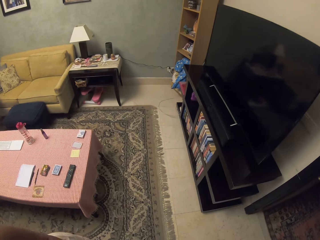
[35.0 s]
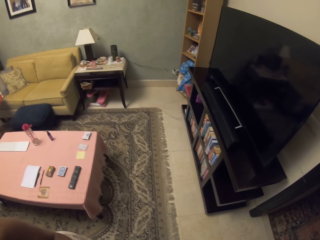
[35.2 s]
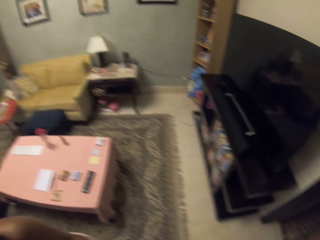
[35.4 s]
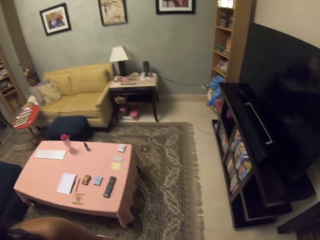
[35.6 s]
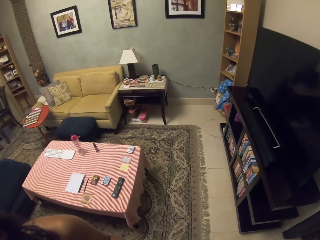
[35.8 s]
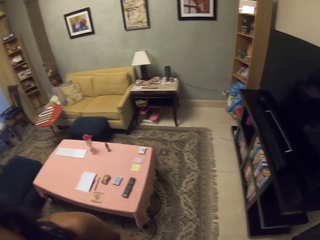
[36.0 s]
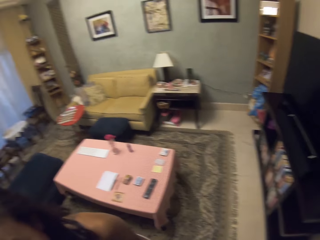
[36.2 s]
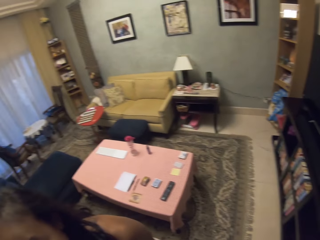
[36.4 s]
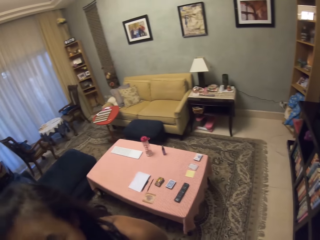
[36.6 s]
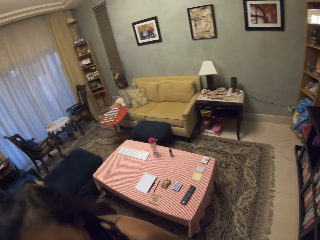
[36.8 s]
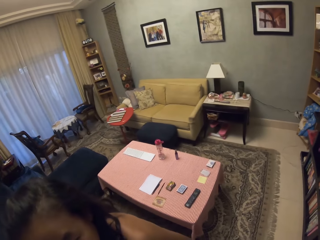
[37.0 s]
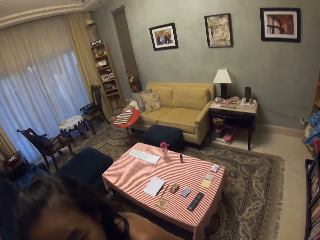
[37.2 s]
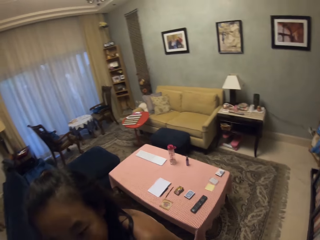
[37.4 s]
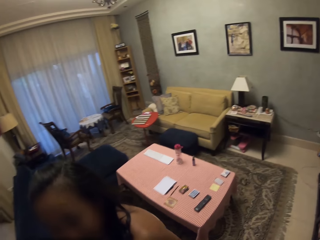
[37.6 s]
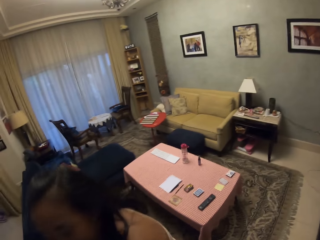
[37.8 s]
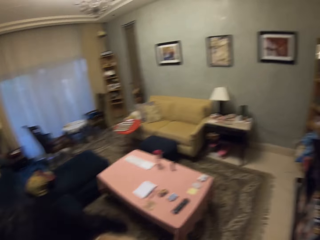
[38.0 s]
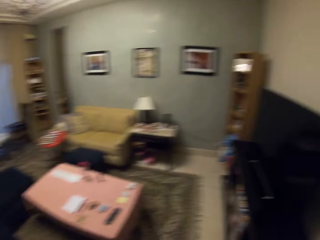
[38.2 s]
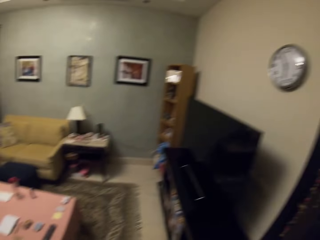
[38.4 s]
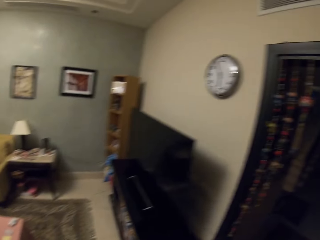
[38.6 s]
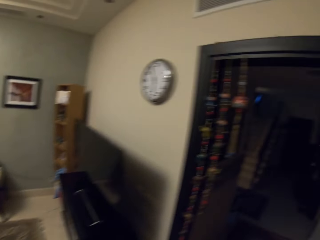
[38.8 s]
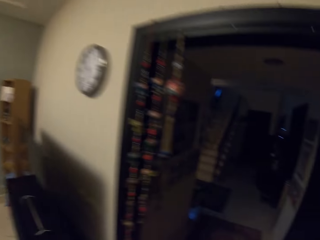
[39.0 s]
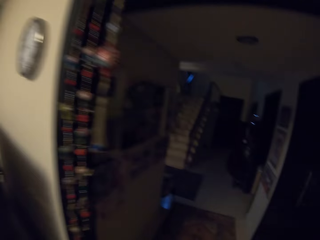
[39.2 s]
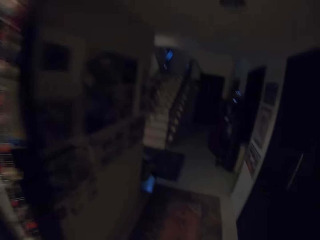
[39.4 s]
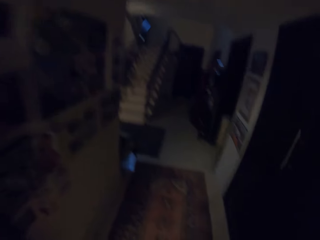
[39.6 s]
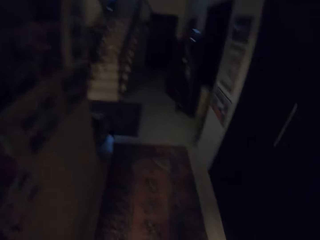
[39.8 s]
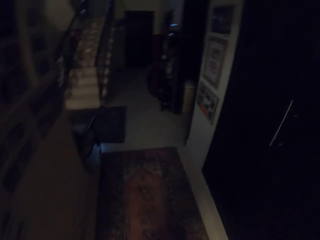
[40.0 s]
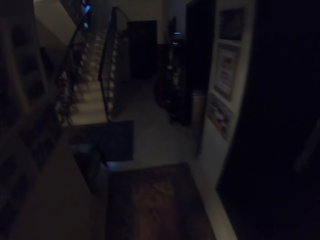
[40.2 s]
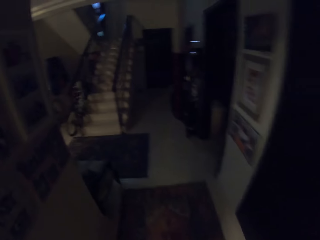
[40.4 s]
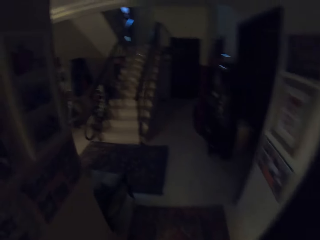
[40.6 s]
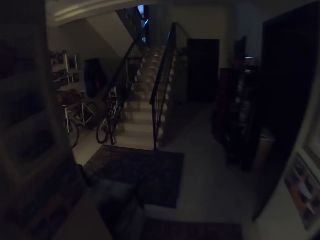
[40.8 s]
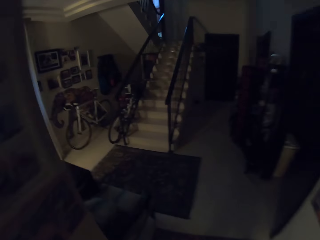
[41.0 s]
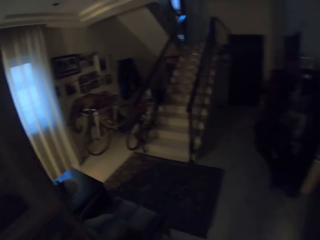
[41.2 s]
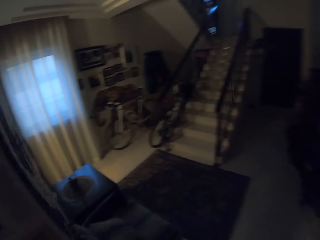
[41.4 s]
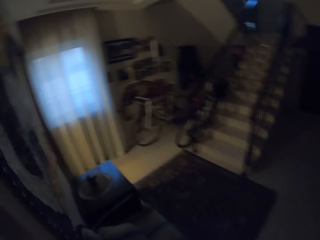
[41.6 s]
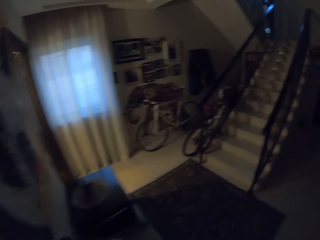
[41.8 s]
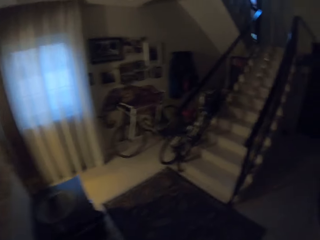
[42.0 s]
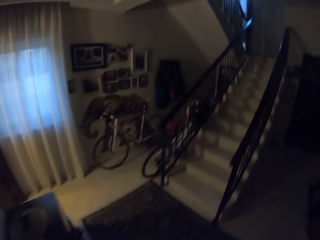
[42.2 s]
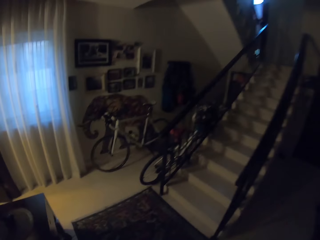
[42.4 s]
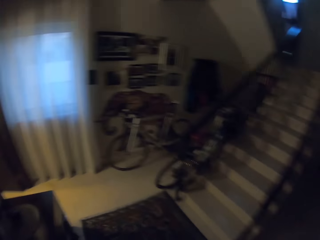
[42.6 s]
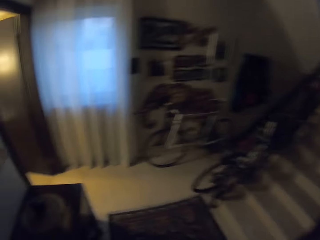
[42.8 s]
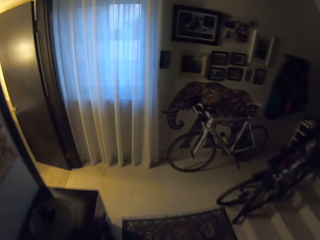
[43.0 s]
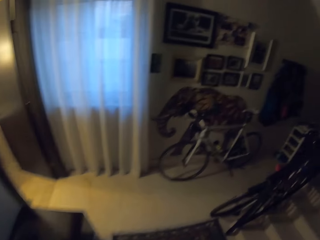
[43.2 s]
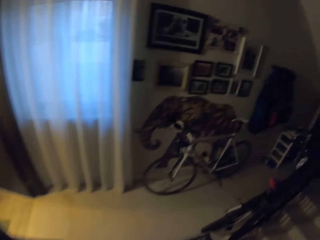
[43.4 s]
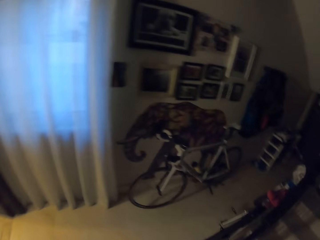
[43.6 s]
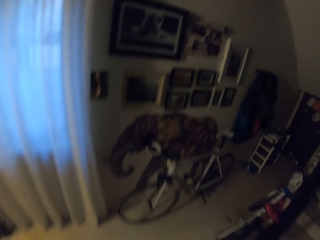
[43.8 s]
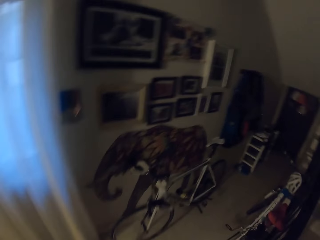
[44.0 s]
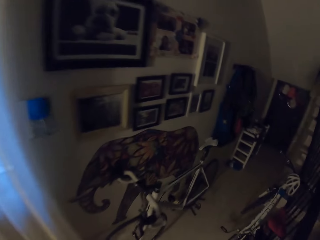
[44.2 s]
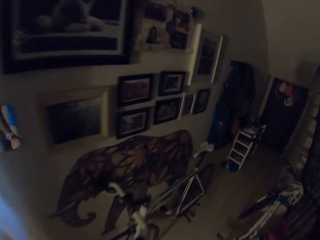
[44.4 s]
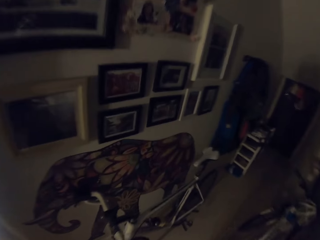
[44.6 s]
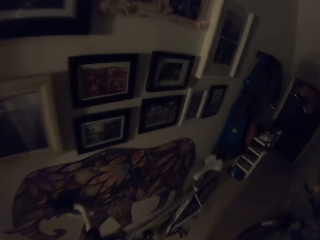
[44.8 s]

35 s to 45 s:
The camera wearer looks around the room. They walk around the room.

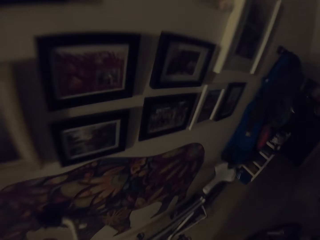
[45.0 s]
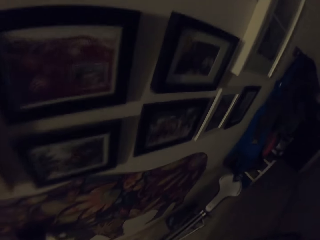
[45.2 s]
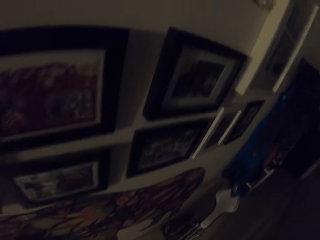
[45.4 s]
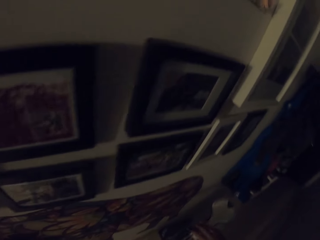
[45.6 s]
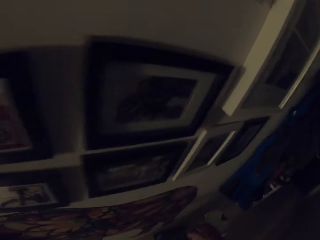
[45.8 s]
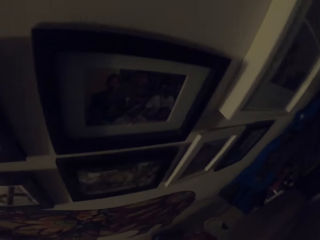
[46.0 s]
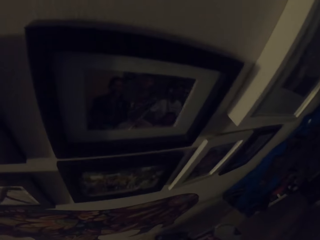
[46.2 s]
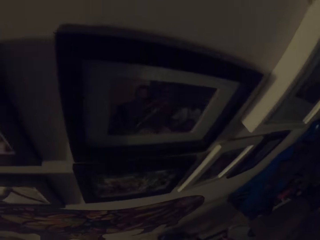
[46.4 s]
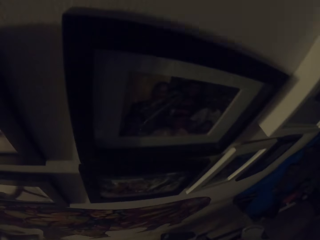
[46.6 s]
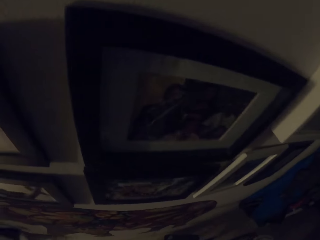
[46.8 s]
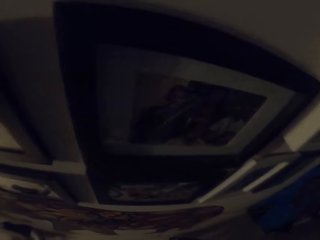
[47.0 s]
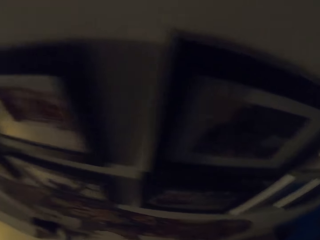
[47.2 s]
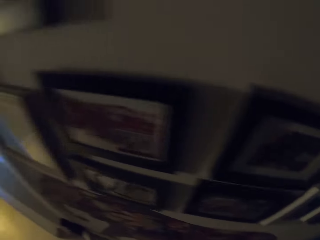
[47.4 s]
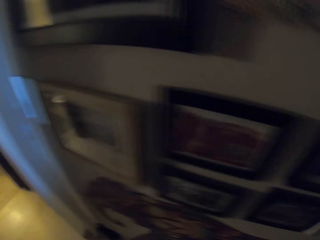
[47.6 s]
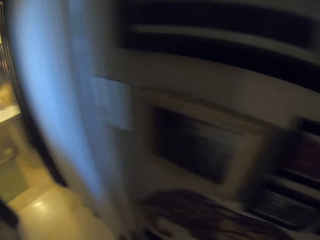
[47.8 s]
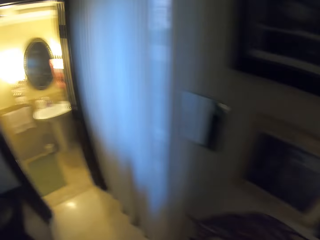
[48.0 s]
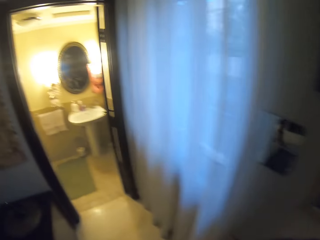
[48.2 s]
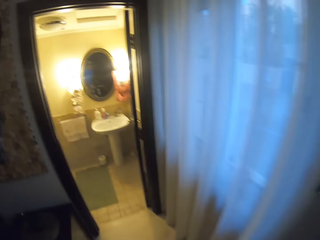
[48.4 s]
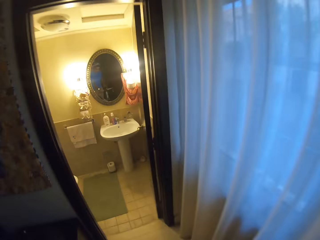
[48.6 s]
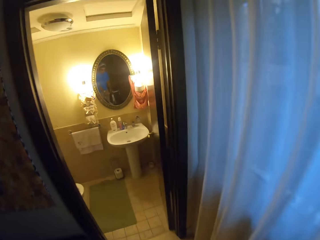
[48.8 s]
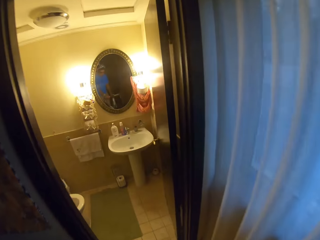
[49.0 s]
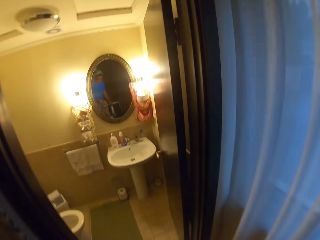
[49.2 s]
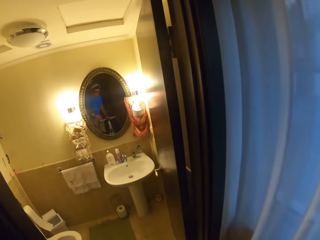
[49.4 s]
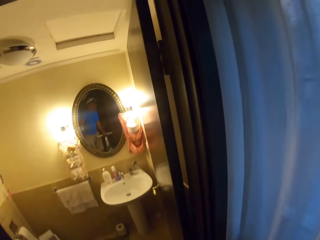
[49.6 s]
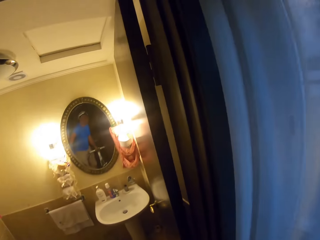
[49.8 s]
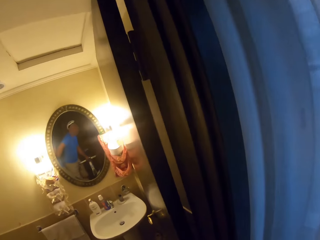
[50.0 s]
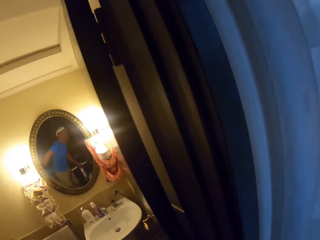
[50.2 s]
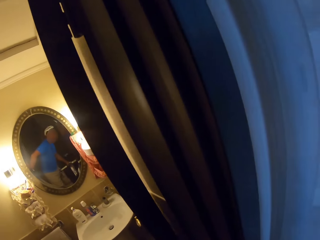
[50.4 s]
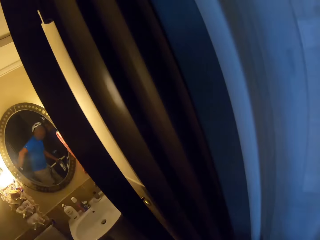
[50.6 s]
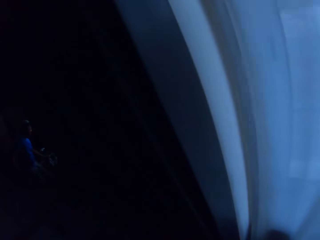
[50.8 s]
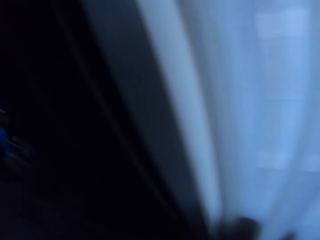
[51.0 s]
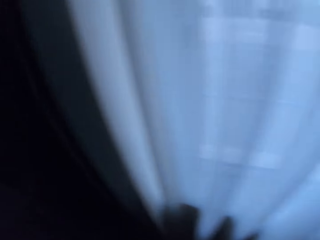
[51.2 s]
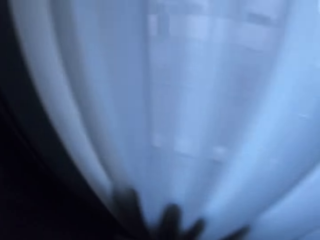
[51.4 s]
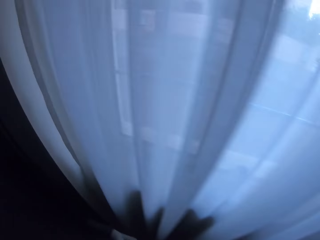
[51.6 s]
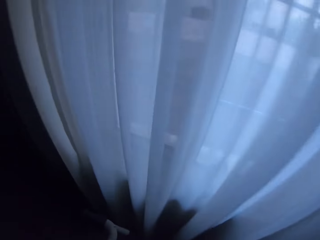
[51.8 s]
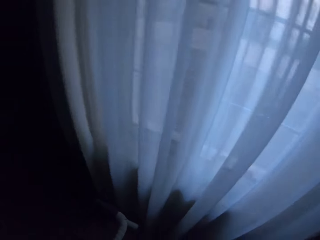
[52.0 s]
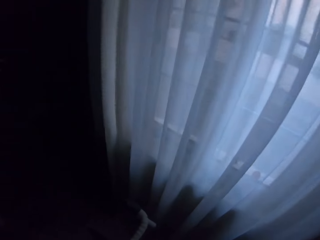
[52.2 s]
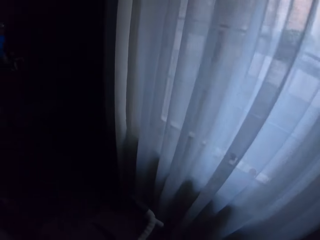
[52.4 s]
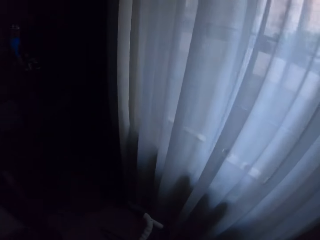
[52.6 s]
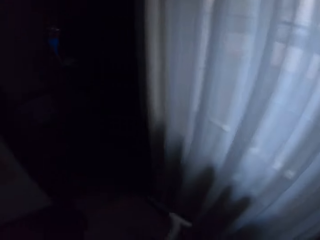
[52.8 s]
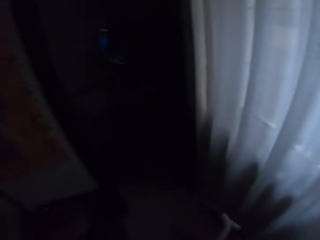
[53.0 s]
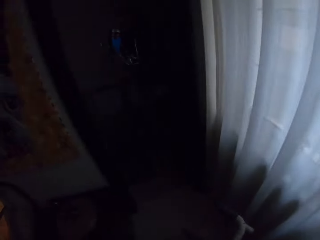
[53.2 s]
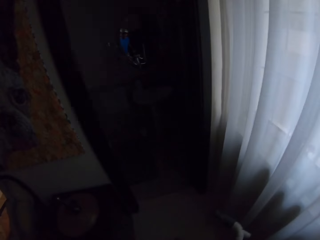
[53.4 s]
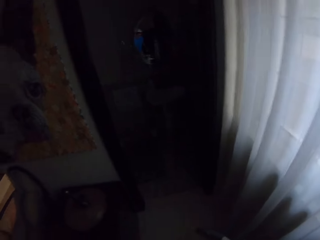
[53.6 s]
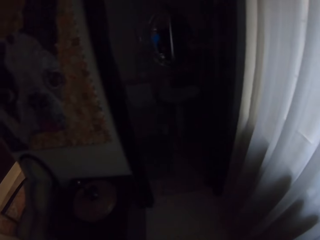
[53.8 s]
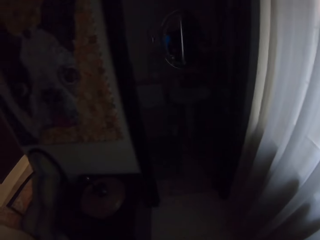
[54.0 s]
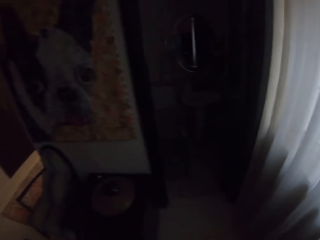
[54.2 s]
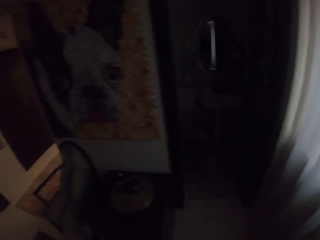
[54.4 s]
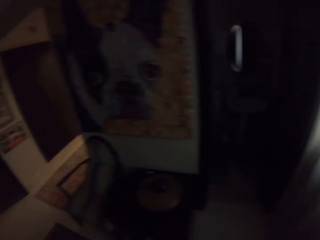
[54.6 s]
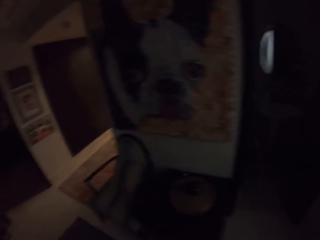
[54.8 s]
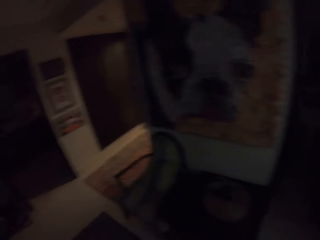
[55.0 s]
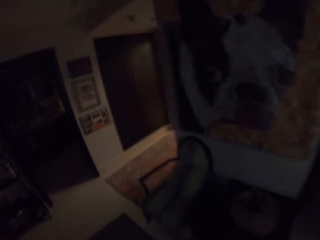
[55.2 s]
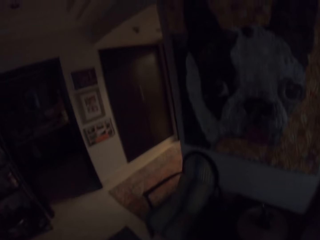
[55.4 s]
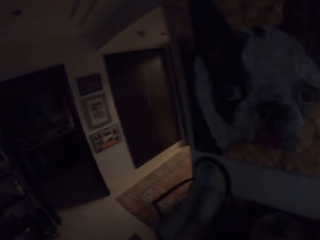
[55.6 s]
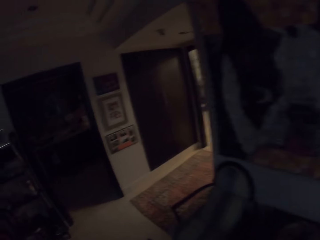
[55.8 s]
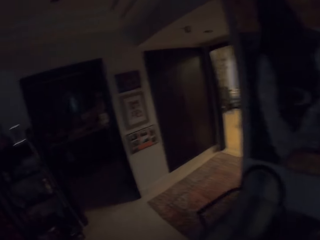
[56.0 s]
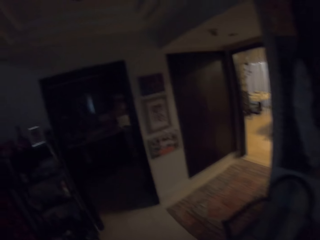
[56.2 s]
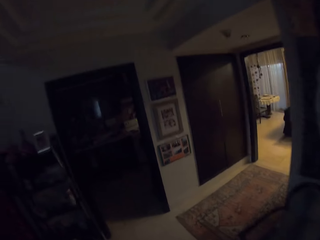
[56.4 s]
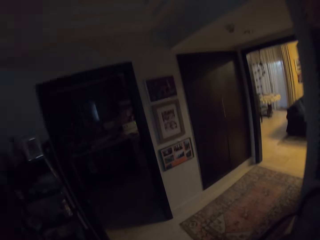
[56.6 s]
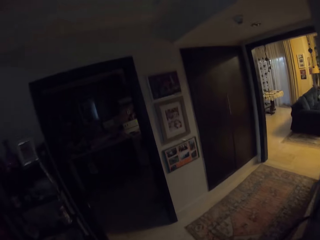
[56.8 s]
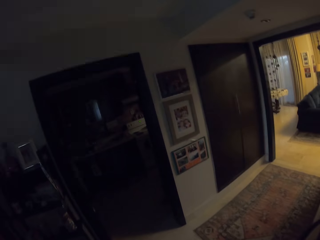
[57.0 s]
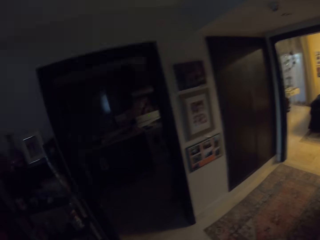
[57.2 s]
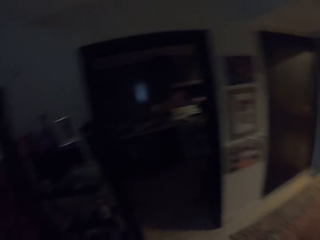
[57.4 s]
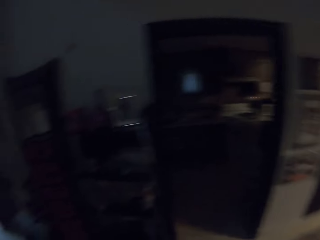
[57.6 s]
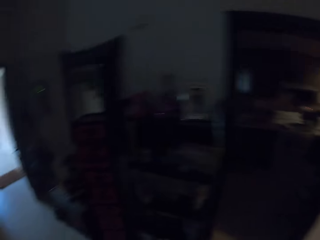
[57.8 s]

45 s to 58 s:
The camera wearer takes the bicycle. They walk around the room. They switch off the light. They walk around the room.
